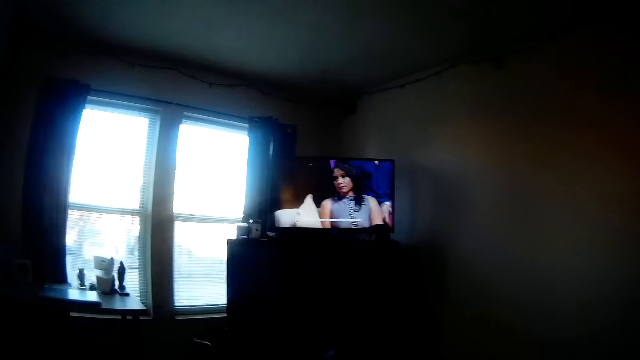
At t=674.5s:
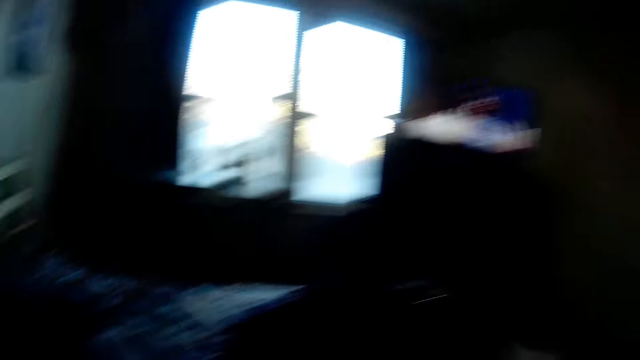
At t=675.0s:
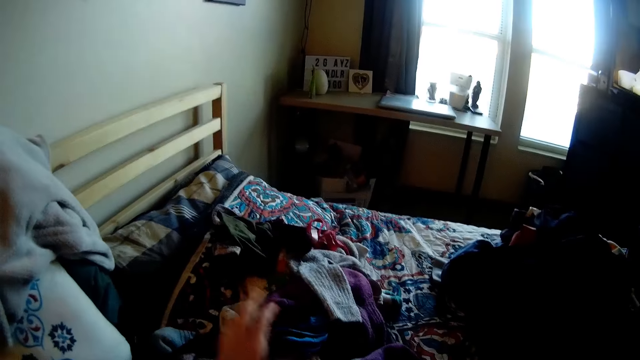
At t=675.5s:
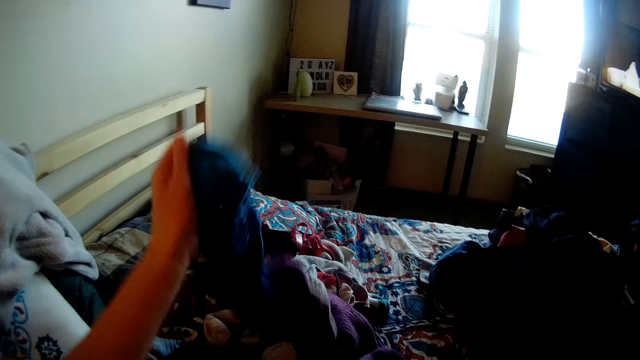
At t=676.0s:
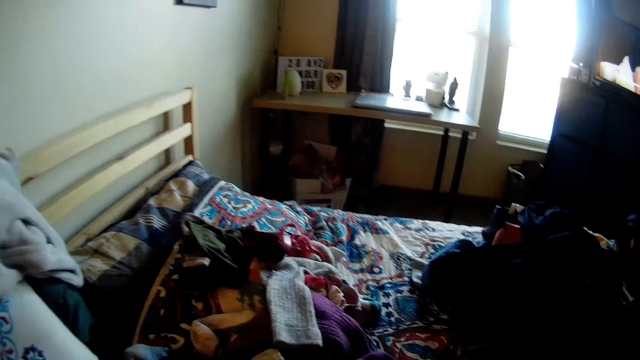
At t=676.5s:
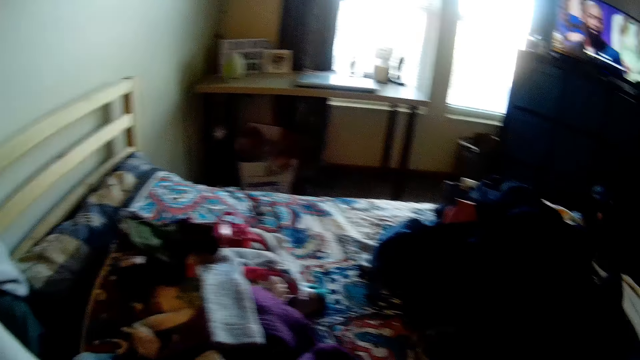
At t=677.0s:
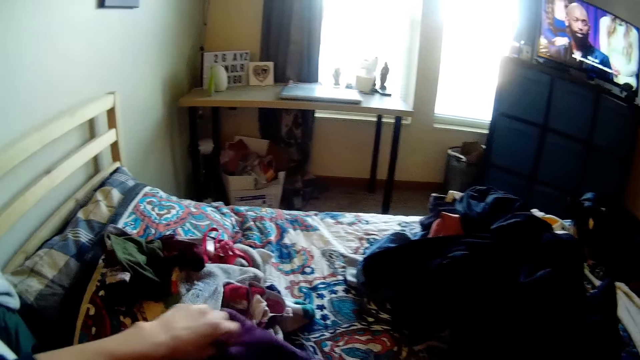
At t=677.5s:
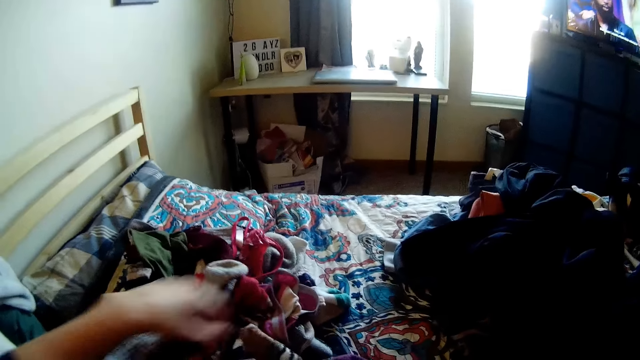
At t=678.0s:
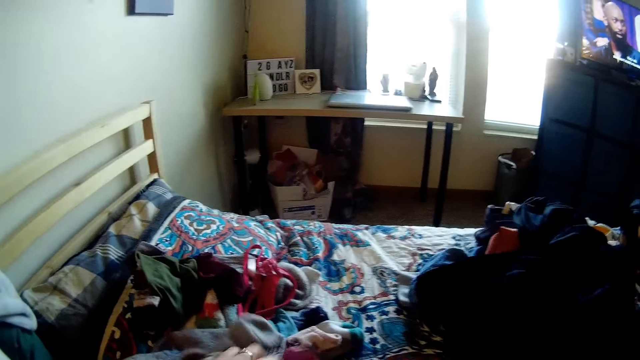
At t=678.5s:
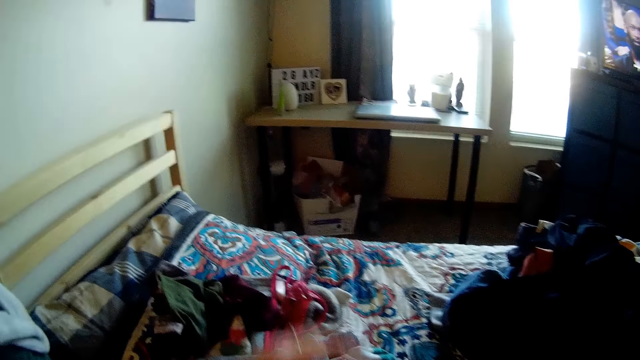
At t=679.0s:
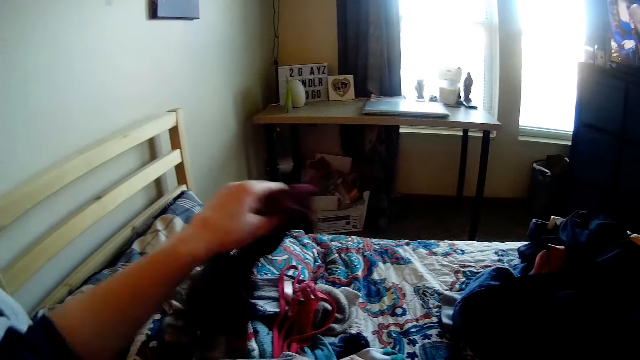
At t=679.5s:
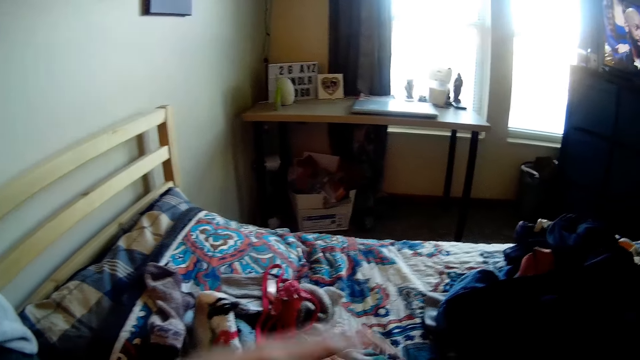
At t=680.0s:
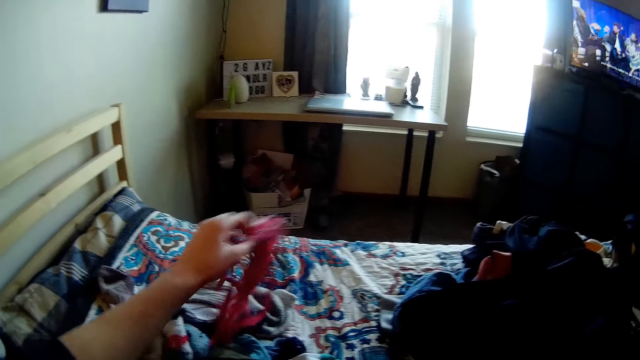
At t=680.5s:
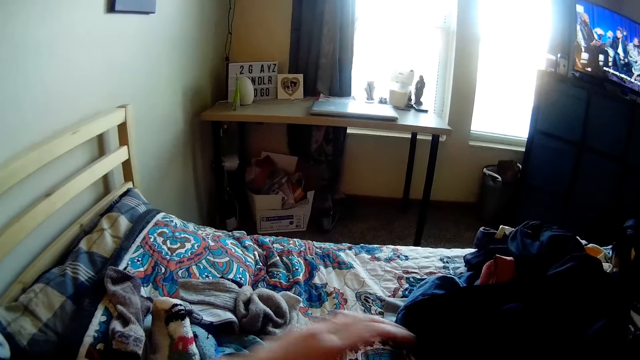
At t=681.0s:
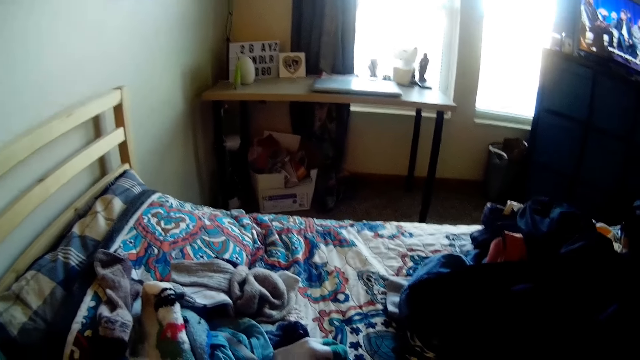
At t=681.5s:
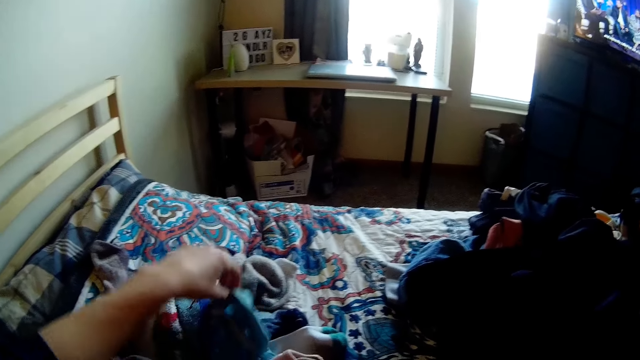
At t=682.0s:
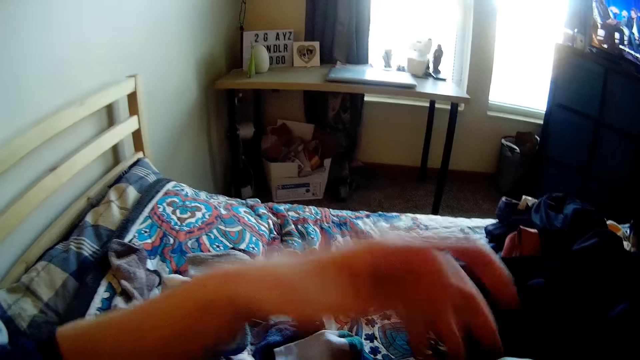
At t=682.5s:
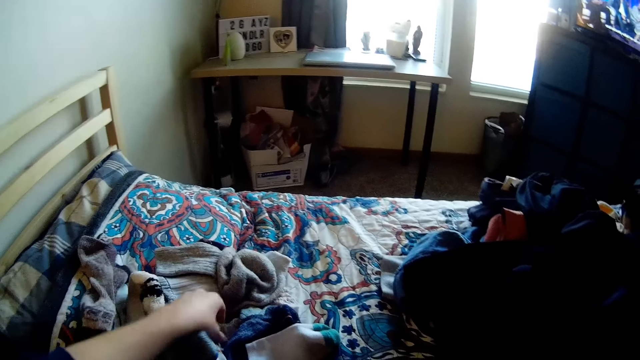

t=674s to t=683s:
The camera wearer picks up the cloth.

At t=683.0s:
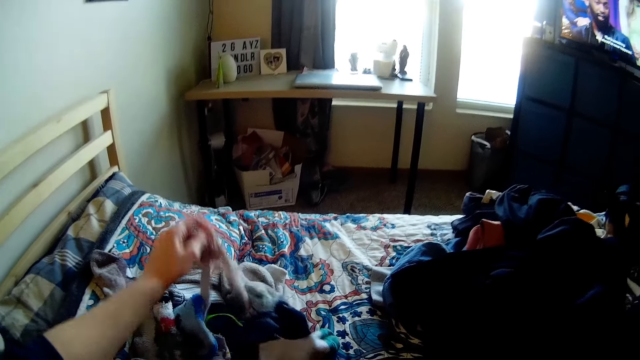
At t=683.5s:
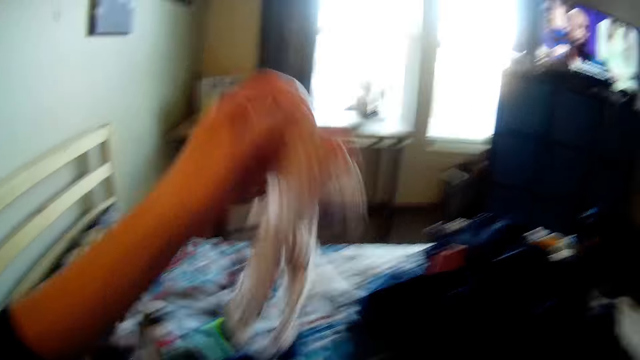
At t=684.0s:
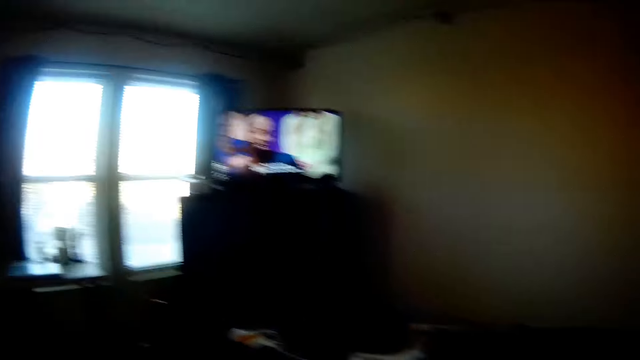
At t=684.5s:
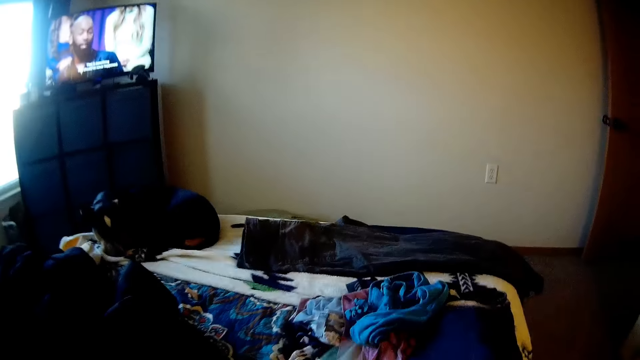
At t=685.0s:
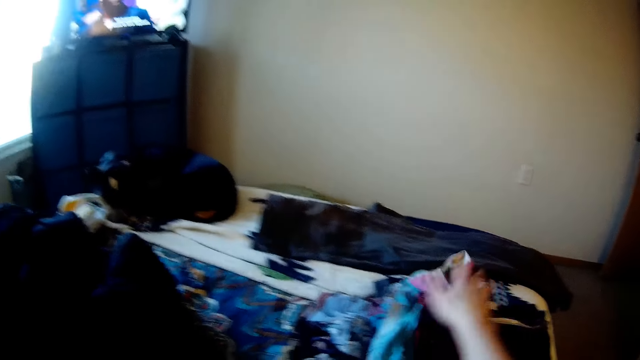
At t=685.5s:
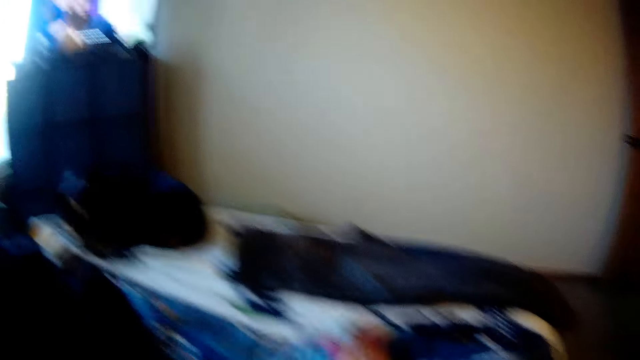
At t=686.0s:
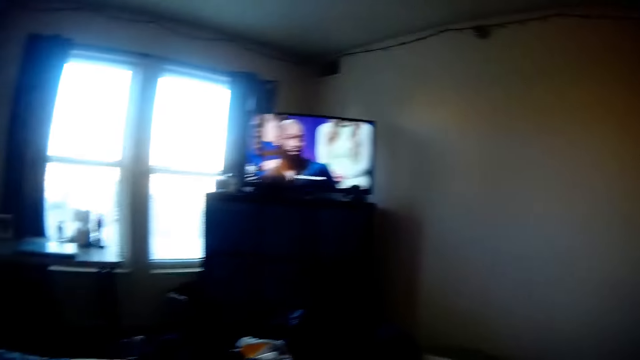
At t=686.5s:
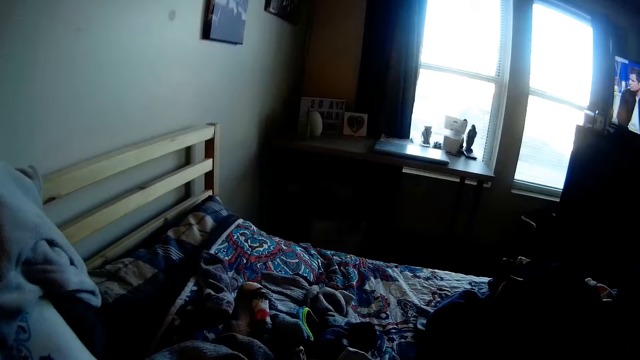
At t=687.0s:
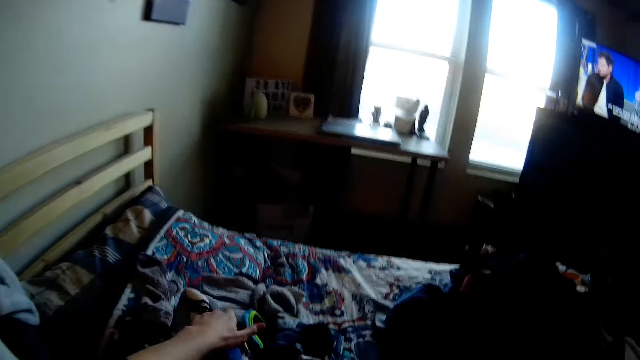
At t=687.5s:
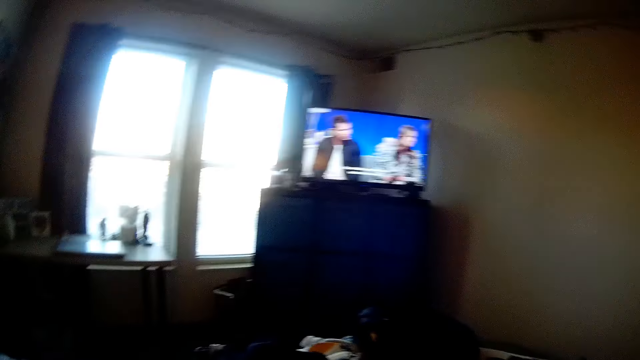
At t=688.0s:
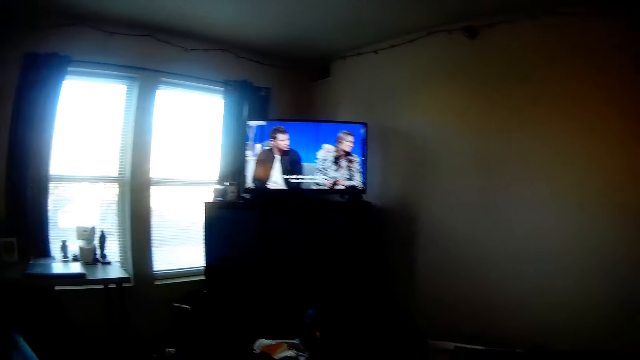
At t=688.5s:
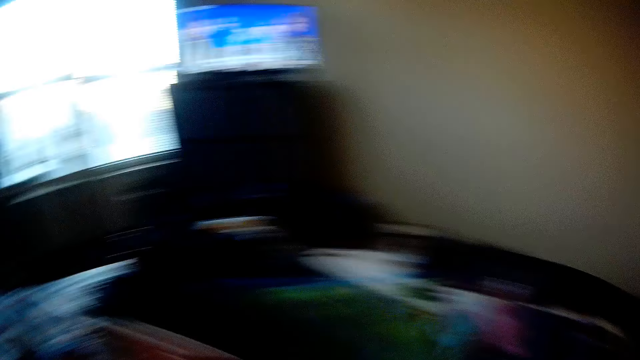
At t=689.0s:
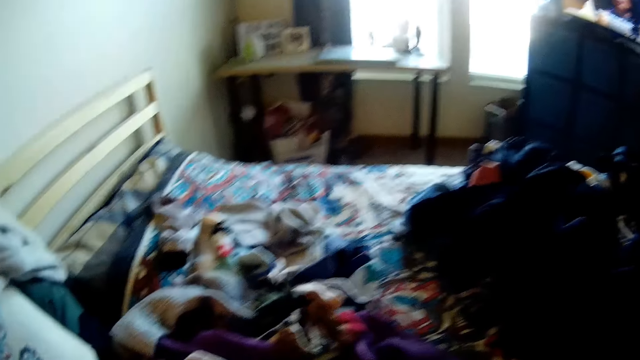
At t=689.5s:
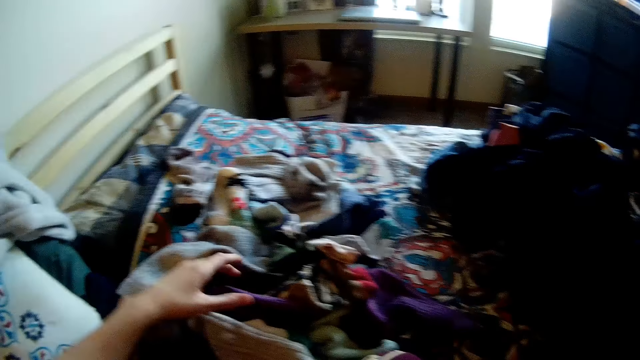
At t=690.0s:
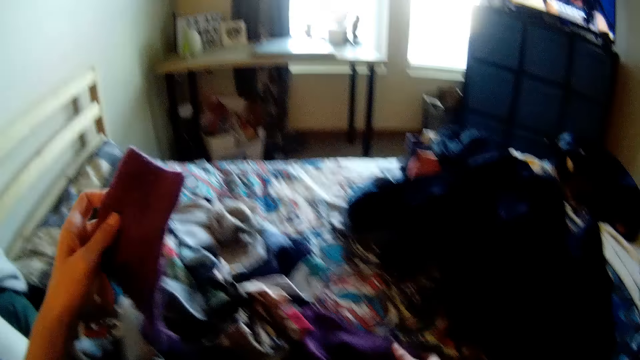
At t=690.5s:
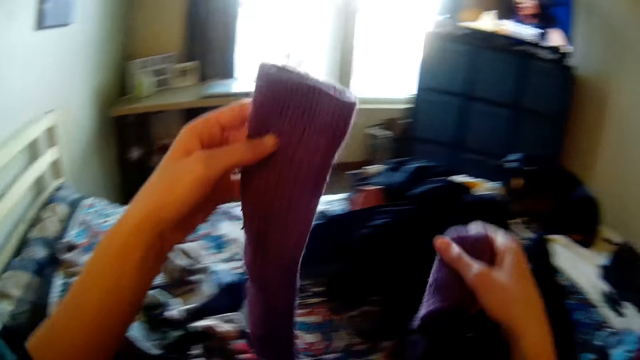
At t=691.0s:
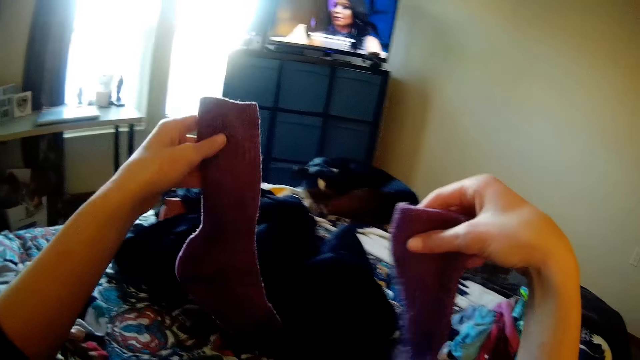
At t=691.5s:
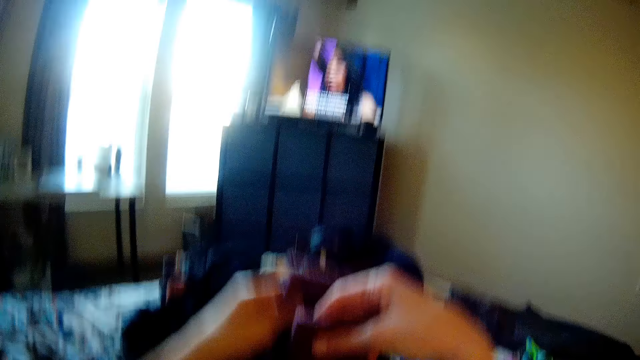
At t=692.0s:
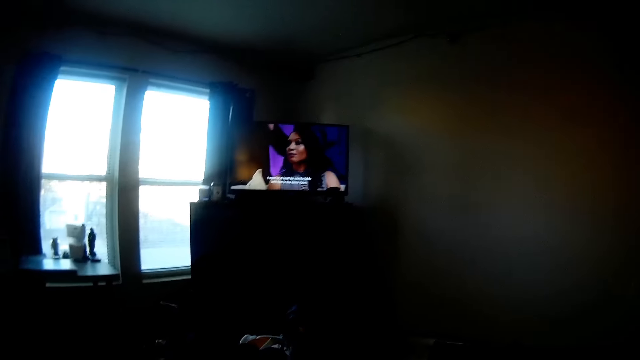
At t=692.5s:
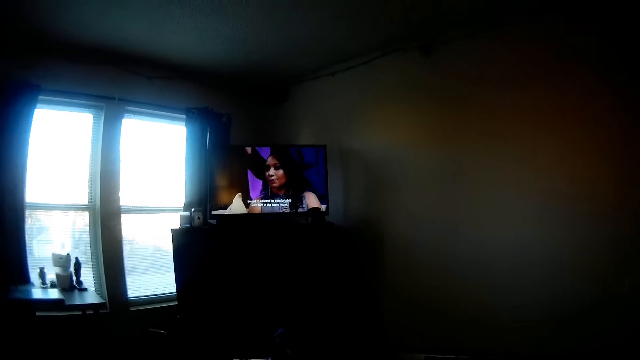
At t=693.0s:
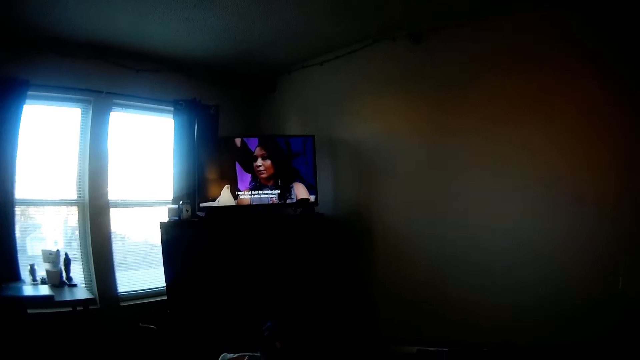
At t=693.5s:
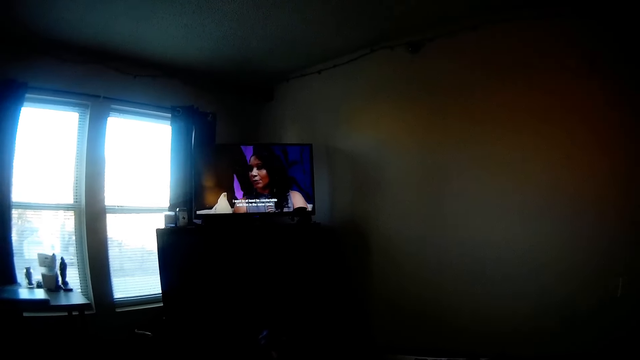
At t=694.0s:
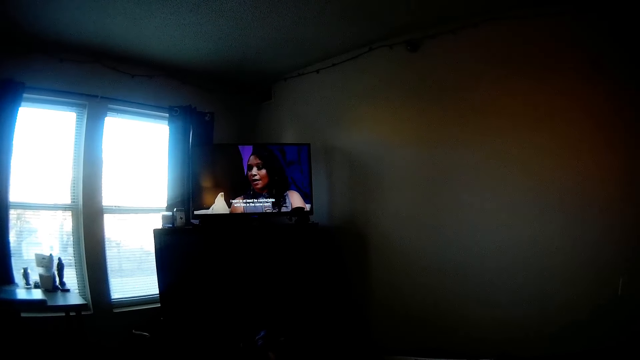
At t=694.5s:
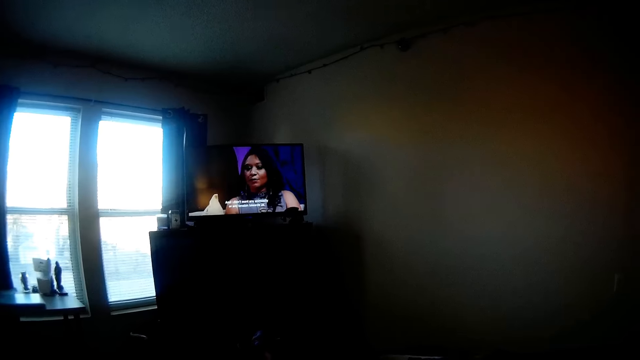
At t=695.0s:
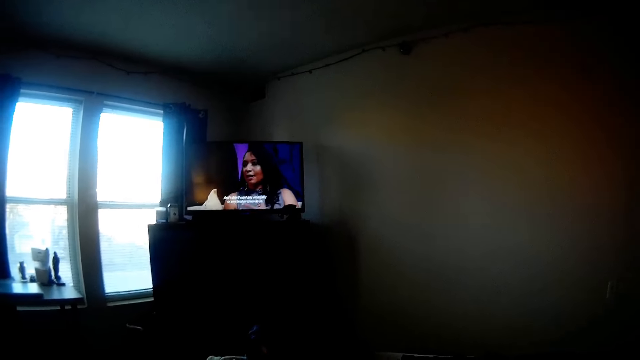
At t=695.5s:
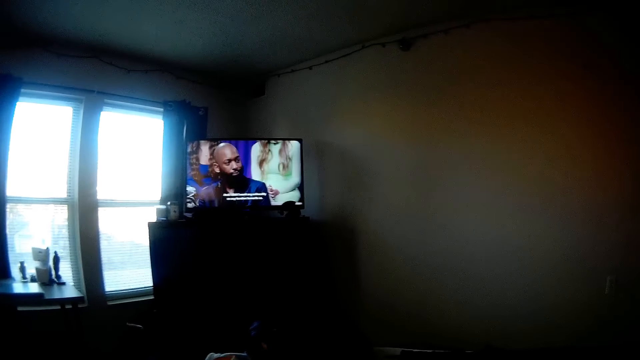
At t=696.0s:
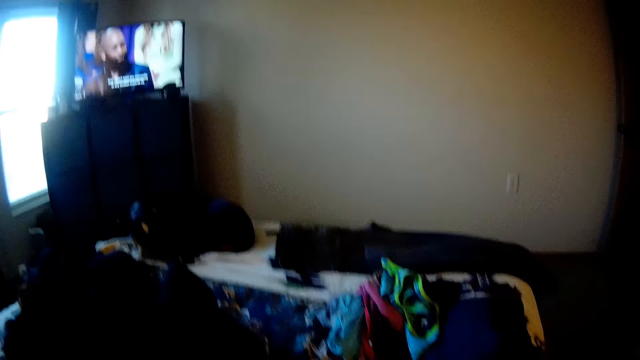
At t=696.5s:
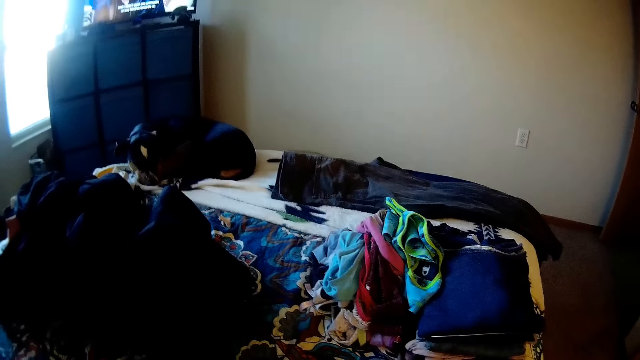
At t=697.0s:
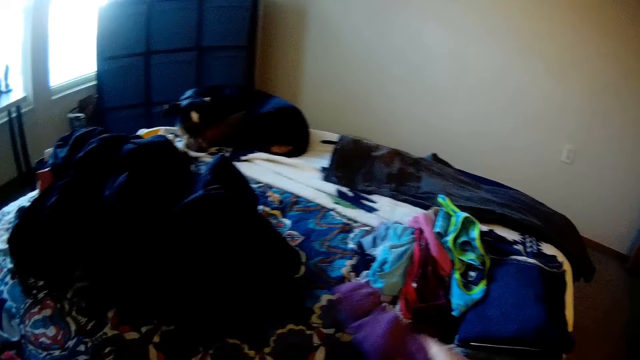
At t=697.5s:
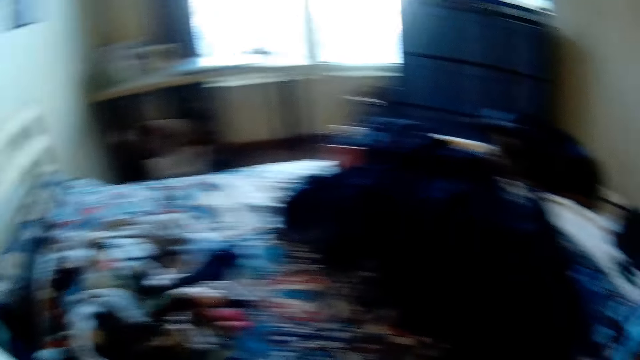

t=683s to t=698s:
The camera wearer holds the clothes. They watch the television. They hold the socks. They watch the television.
